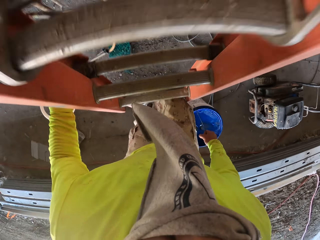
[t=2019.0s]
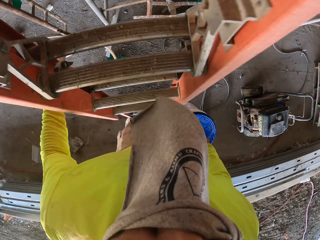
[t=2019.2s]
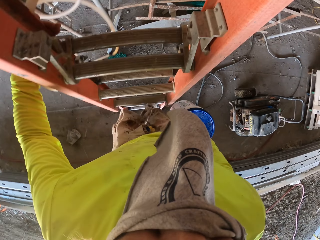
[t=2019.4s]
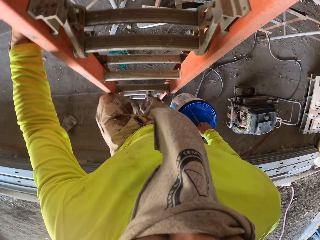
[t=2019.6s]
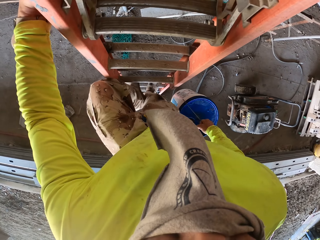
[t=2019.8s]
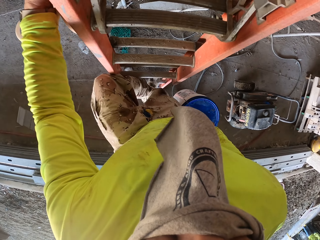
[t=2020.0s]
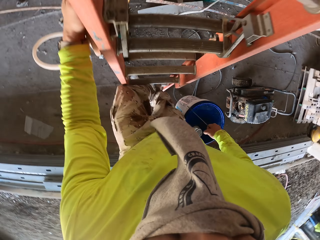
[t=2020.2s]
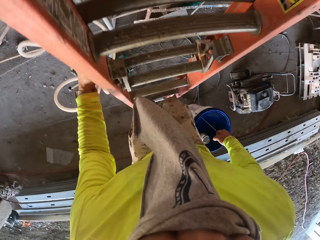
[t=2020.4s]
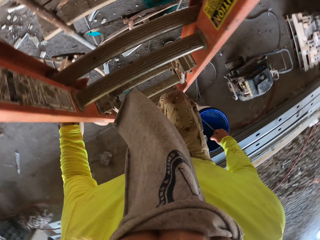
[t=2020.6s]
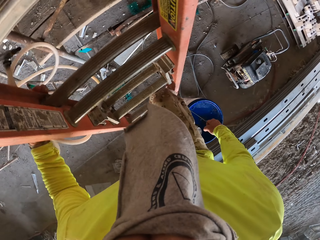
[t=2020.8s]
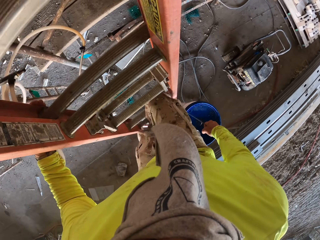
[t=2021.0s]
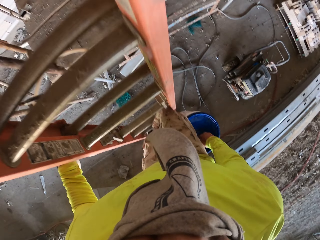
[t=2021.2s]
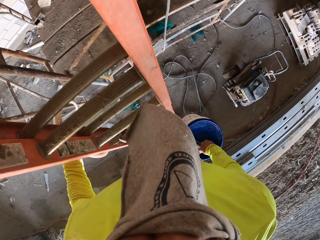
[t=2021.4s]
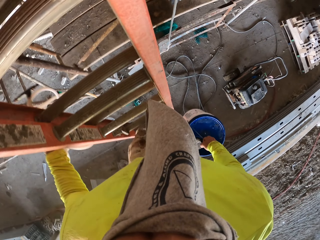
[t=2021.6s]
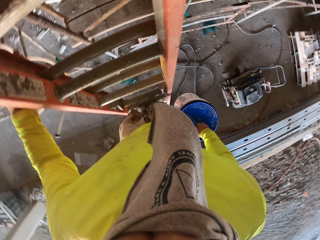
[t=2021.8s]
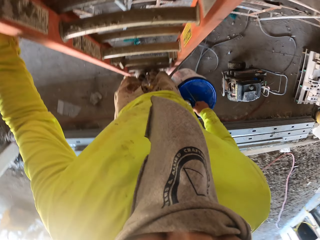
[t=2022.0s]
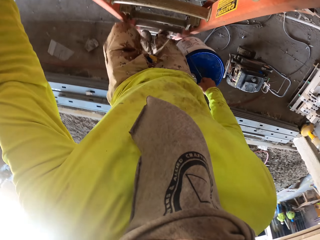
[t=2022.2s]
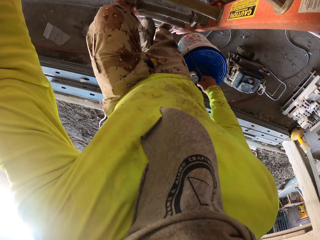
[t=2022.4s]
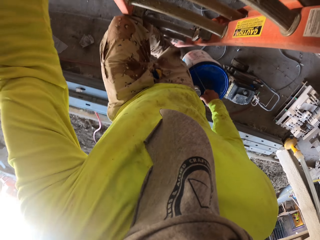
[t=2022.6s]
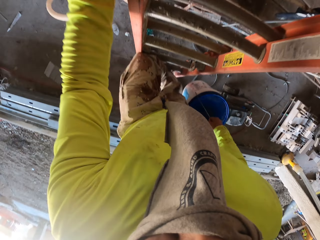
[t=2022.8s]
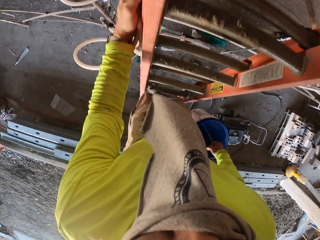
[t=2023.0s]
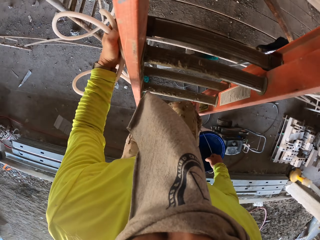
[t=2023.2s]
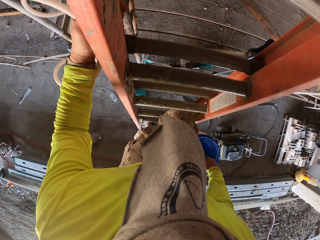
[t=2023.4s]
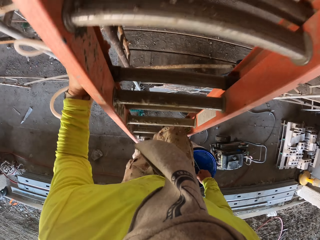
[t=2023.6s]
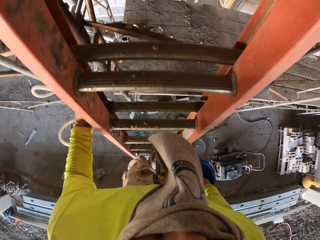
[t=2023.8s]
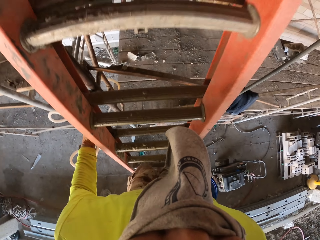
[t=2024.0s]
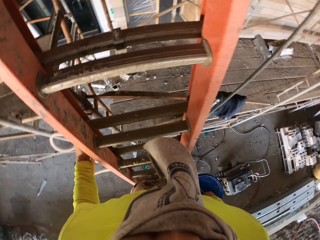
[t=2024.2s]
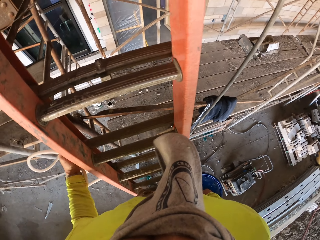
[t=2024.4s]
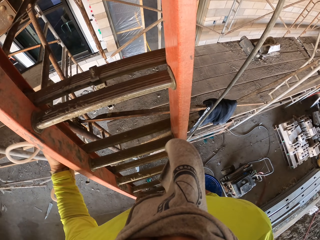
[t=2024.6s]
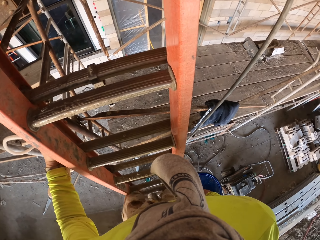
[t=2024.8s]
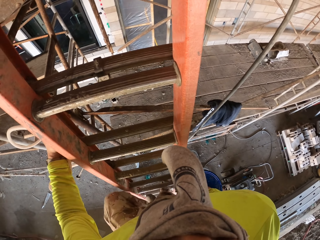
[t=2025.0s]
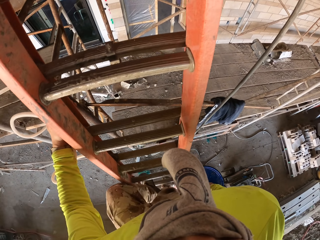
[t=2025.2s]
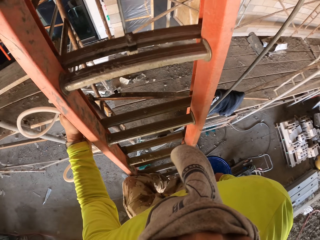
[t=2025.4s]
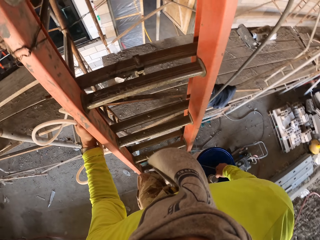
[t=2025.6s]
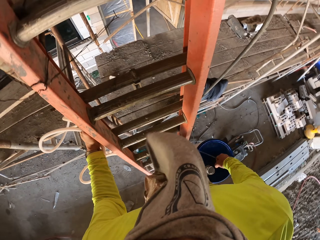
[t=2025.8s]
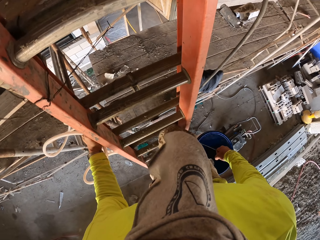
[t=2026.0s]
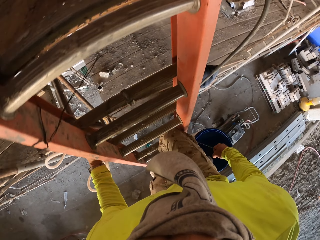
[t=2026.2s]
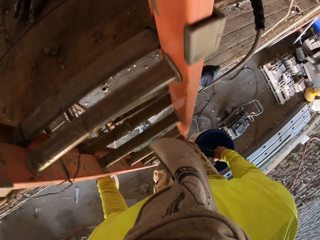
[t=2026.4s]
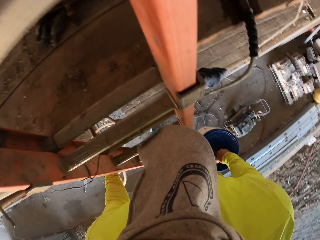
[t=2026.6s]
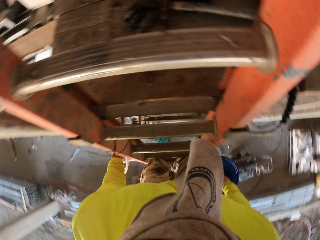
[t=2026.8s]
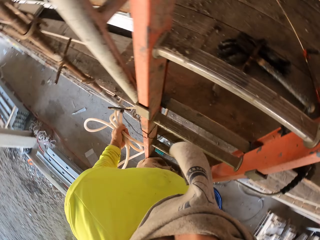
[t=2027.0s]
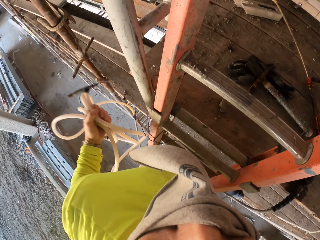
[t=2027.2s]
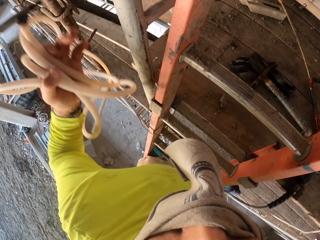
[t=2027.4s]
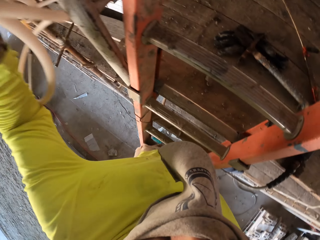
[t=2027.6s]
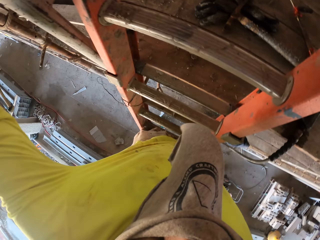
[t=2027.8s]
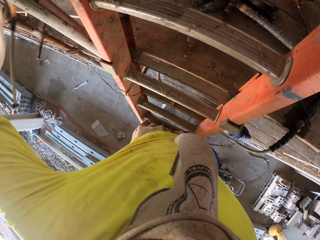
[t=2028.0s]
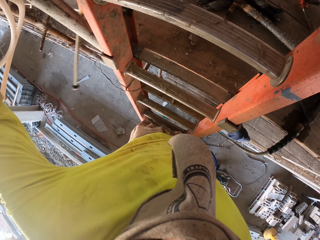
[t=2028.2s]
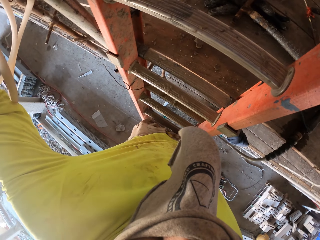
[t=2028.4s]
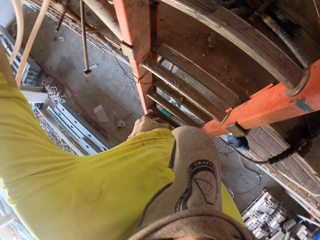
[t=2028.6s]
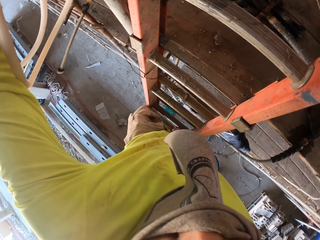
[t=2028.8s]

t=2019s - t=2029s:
The camera wearer climbs the ladder.

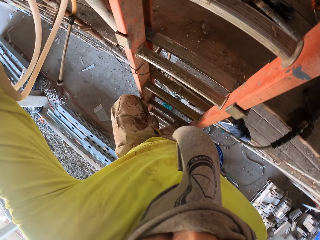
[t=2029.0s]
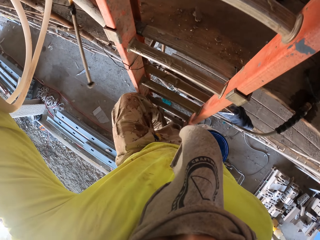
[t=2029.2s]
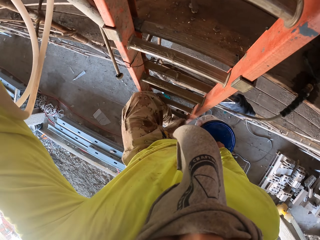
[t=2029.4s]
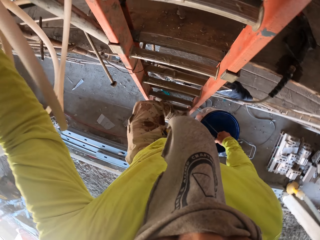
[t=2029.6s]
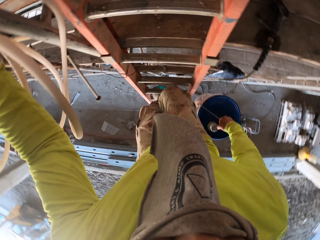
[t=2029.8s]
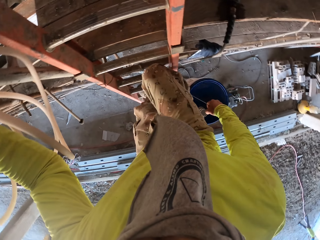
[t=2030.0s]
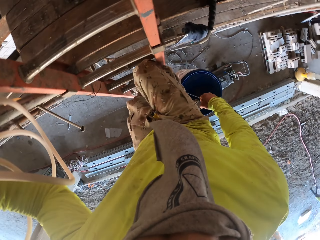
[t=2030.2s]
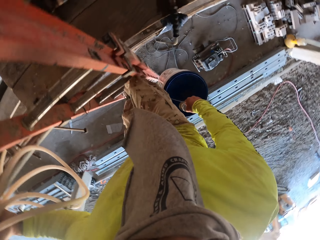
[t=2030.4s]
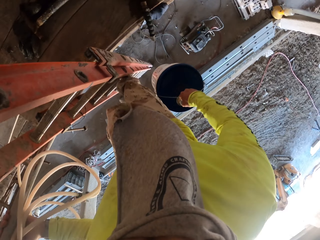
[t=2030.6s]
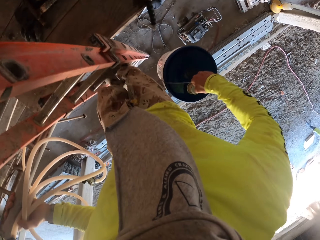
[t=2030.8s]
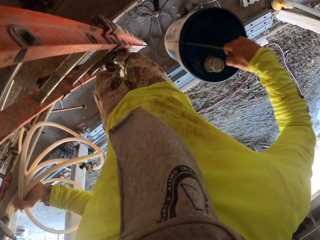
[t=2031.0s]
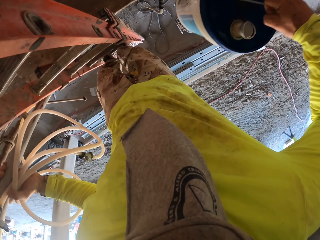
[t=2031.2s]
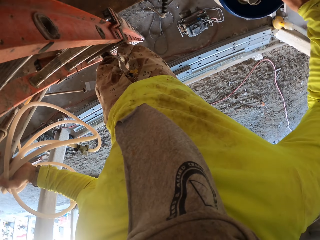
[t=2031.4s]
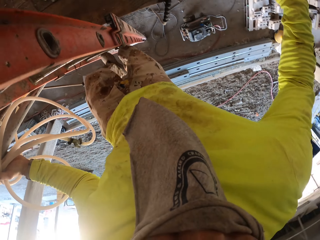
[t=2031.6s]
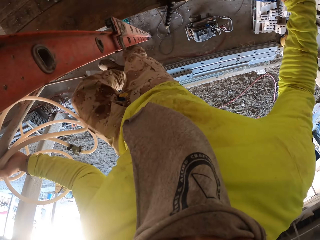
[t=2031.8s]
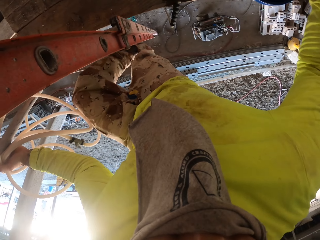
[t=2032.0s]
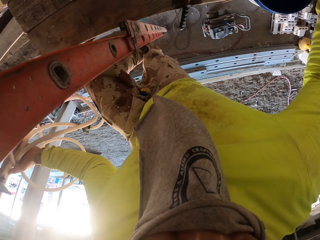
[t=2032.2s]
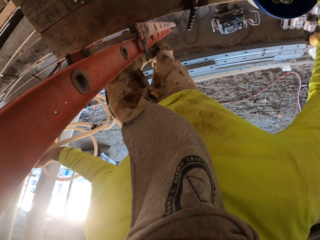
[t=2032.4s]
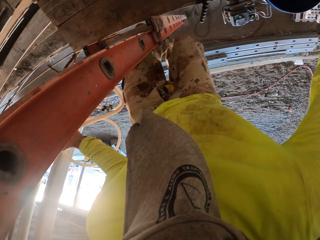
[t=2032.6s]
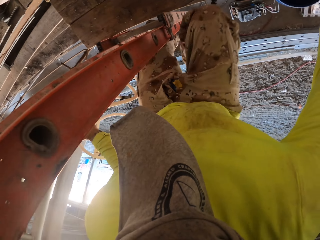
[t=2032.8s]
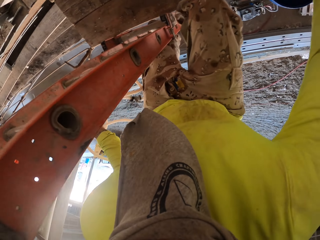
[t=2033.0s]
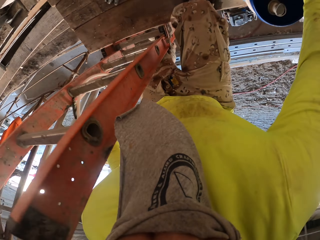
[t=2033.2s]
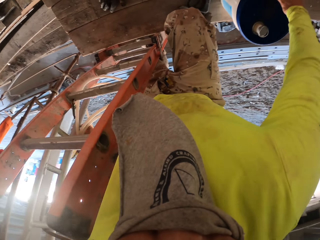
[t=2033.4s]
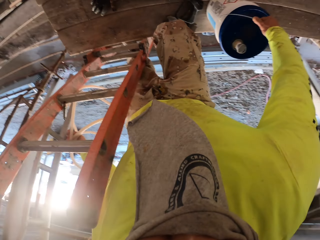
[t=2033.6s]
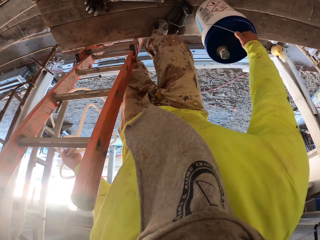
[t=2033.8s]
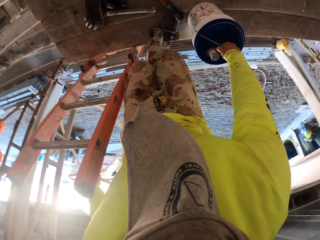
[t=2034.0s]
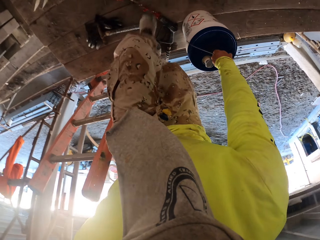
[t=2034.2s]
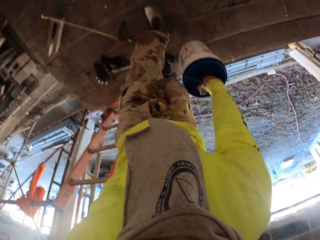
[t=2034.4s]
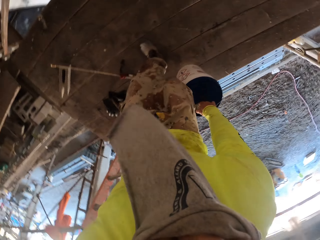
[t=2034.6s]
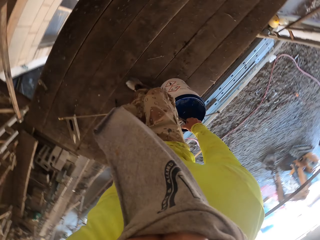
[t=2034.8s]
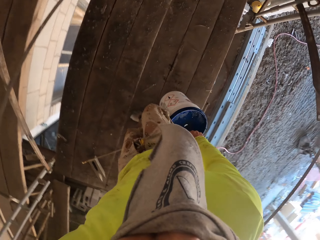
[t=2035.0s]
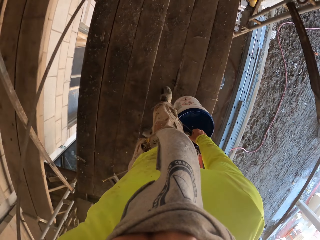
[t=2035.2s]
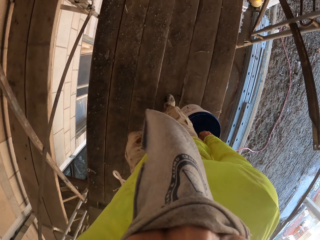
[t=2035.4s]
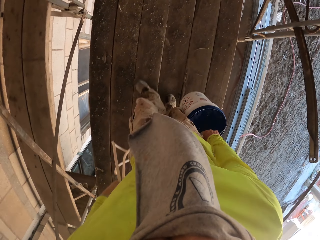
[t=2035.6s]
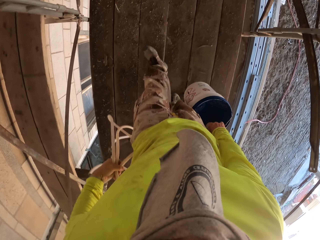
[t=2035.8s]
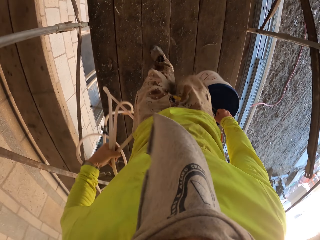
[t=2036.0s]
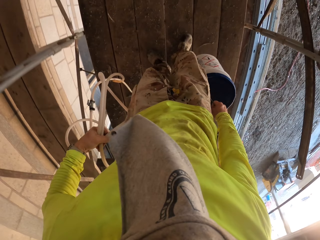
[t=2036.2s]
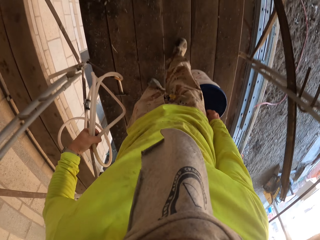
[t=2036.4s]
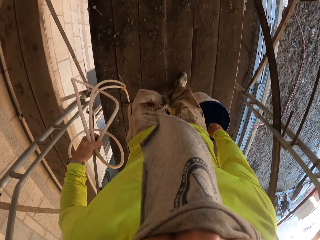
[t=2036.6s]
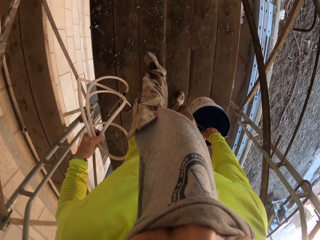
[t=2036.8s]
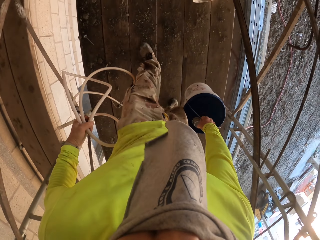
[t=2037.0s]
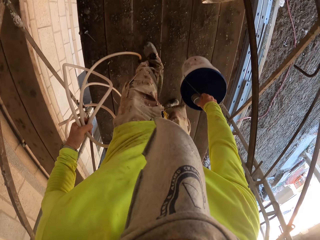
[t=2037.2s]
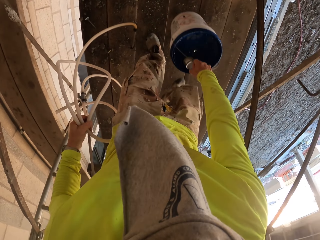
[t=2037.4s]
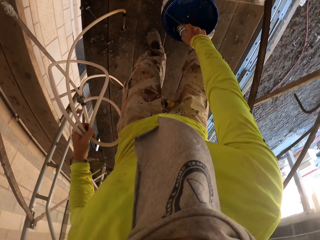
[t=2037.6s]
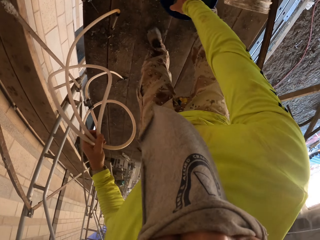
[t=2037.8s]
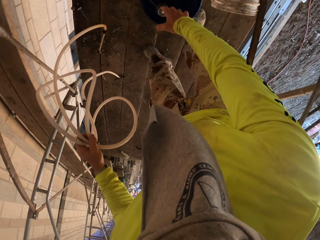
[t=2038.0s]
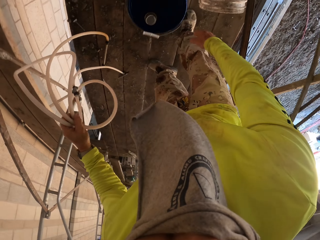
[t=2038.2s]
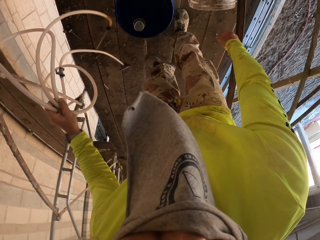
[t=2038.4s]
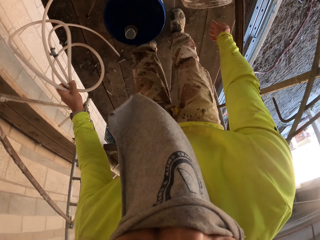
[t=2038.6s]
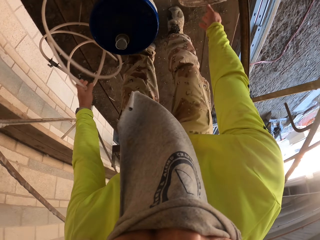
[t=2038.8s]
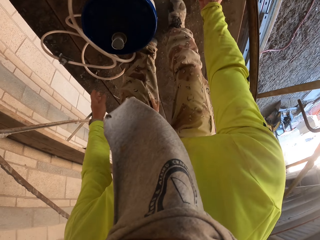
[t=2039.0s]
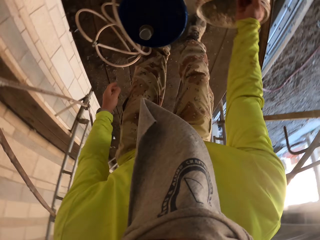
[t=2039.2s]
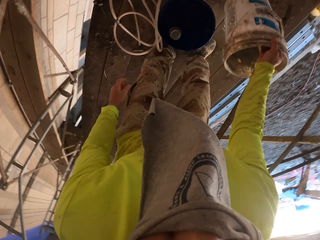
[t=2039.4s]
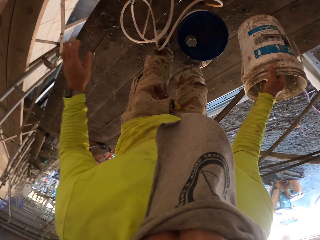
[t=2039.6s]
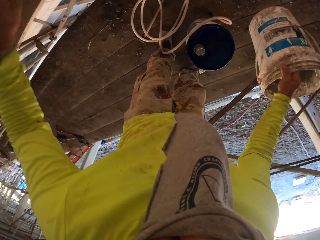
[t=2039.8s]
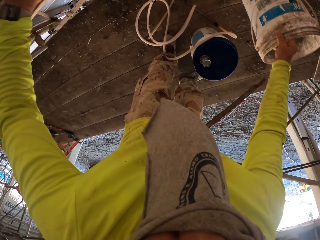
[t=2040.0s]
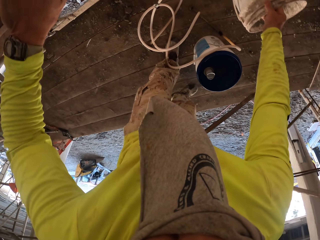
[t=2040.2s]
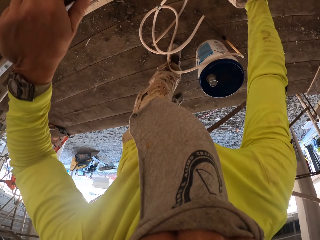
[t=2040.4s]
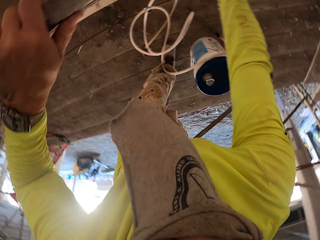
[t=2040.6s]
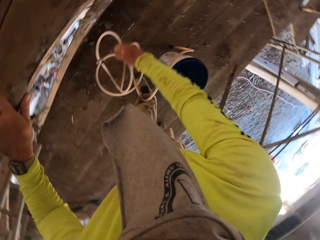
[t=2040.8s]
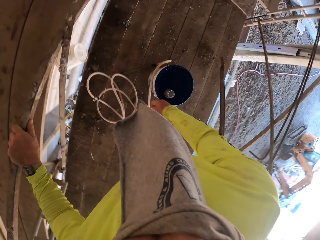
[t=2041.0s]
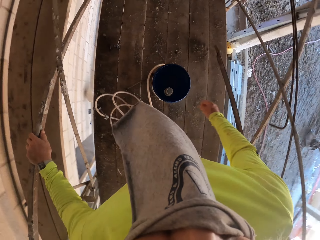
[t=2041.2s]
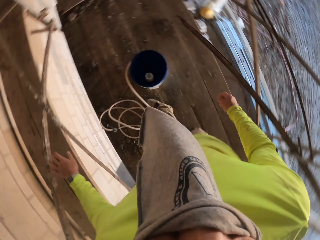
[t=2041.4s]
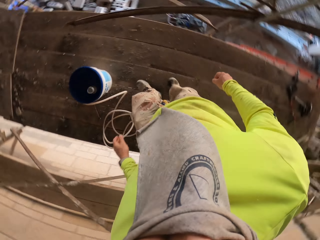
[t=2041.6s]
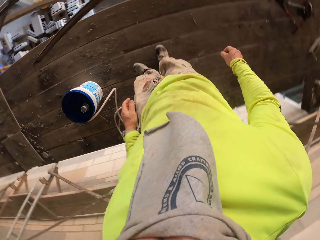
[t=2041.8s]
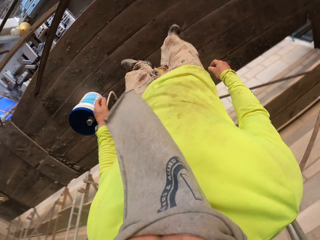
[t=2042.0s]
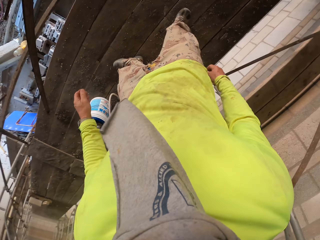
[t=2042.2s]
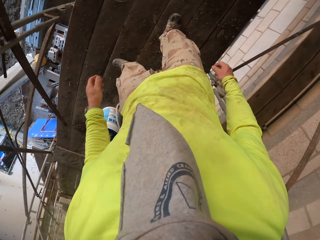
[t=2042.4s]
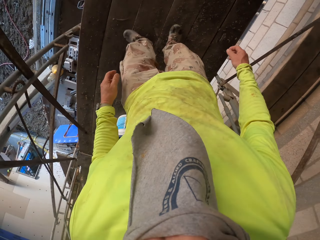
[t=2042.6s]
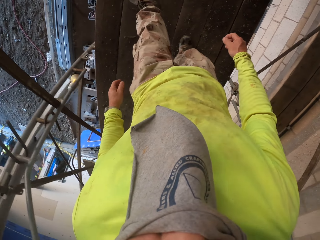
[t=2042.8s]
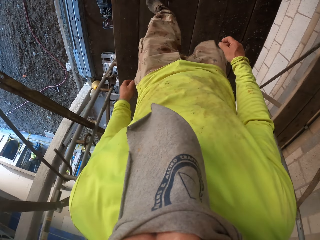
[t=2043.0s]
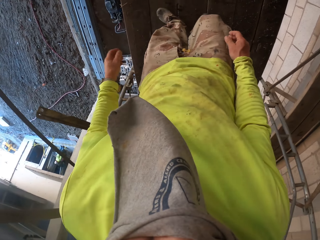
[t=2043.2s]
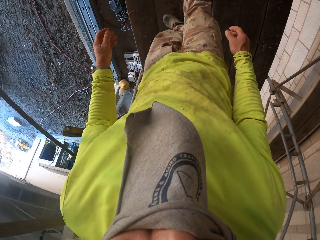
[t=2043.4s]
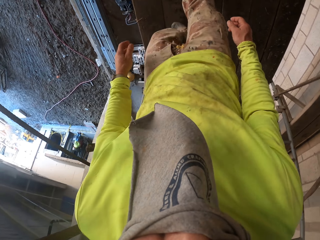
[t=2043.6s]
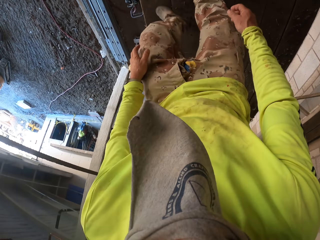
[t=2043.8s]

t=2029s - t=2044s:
The camera wearer puts the bucket on the wooden floor. They lift the bucket. They put the bucket on the wooden floor. They put the level pipe on the wooden floor. They lift the bucket. They throw the bucket on the ground.
